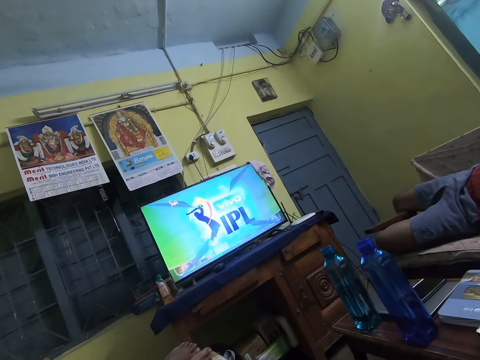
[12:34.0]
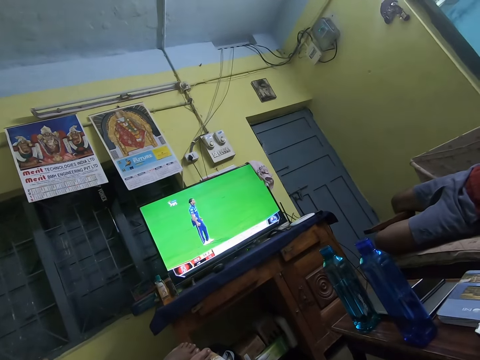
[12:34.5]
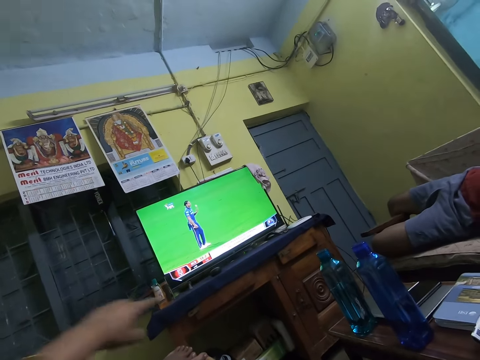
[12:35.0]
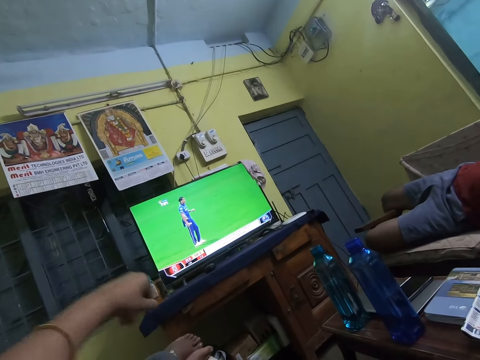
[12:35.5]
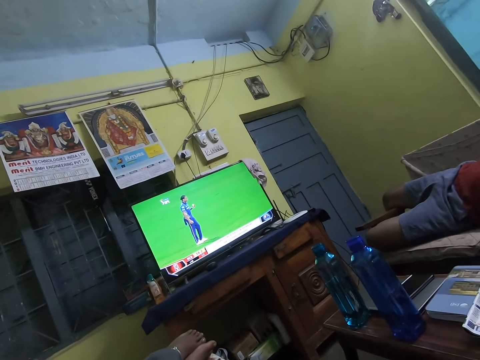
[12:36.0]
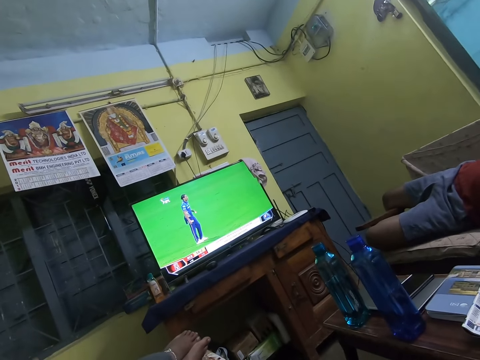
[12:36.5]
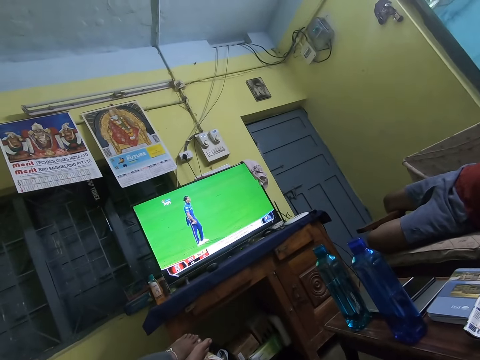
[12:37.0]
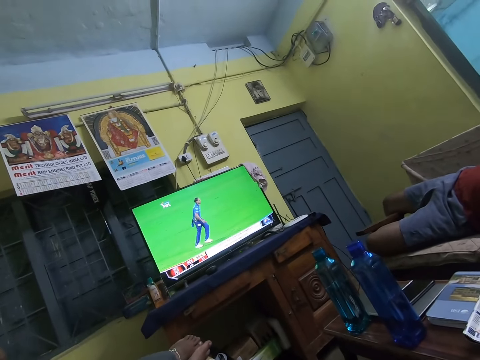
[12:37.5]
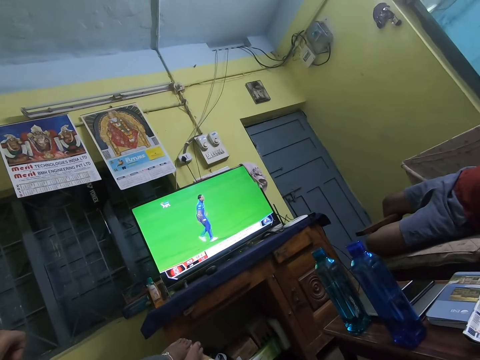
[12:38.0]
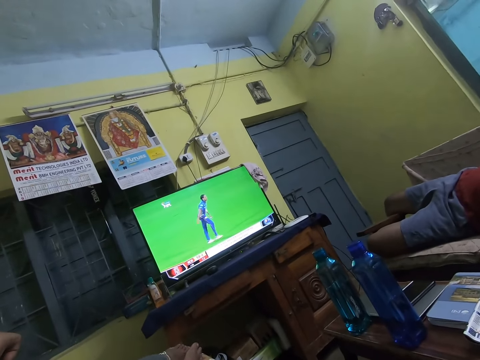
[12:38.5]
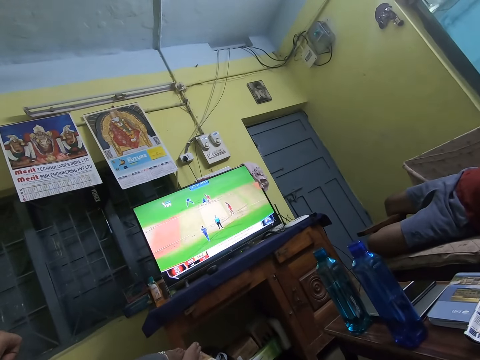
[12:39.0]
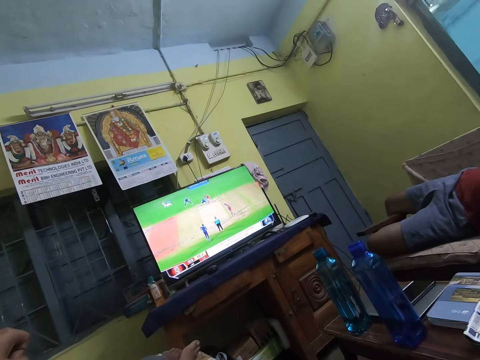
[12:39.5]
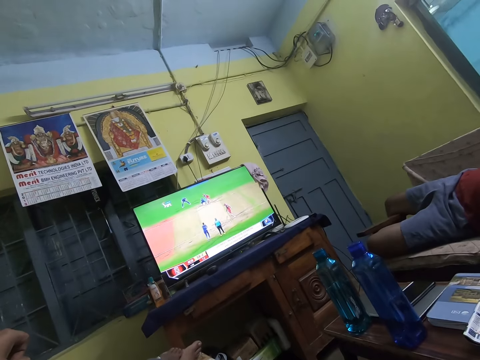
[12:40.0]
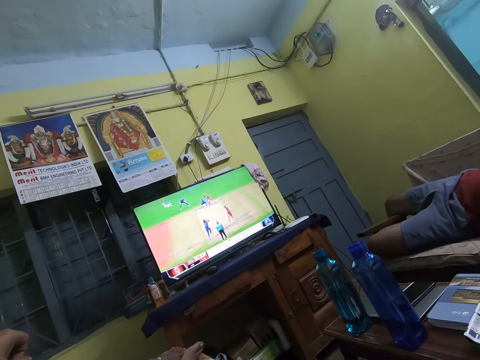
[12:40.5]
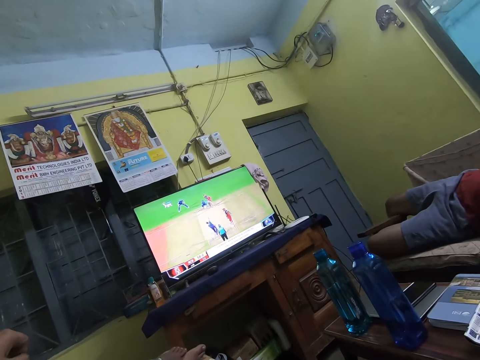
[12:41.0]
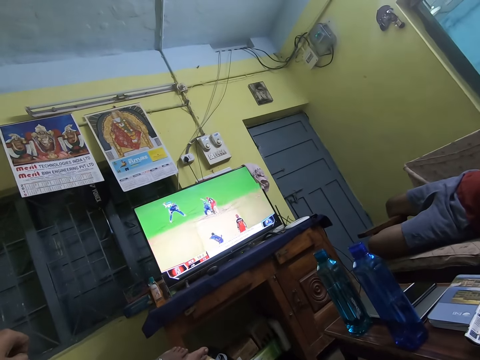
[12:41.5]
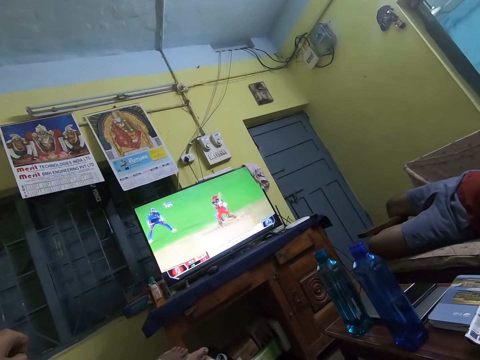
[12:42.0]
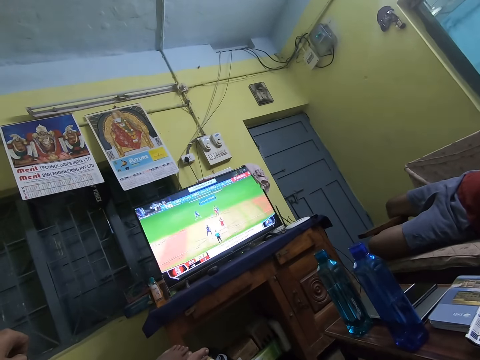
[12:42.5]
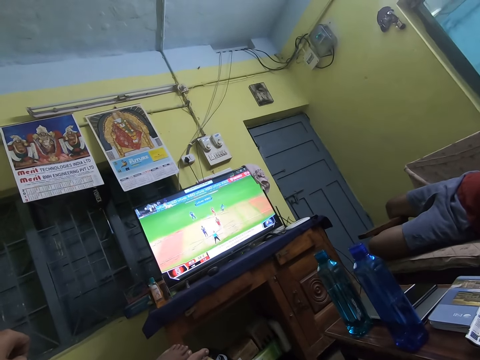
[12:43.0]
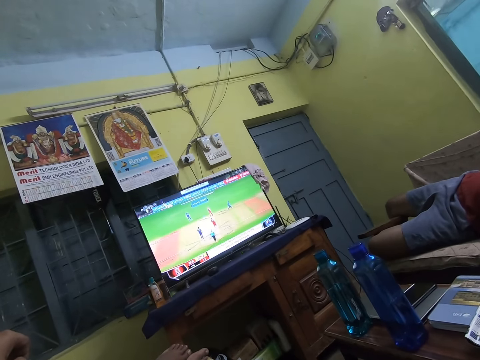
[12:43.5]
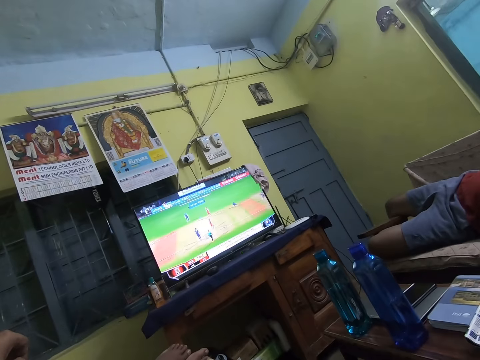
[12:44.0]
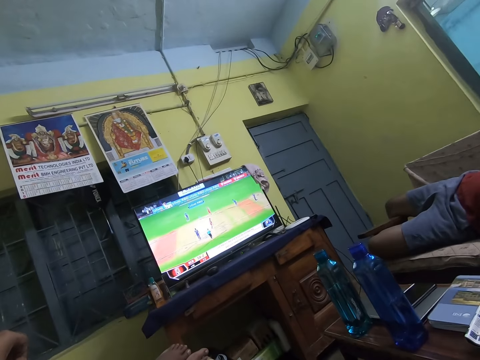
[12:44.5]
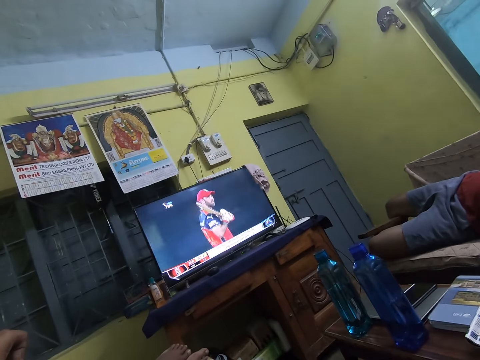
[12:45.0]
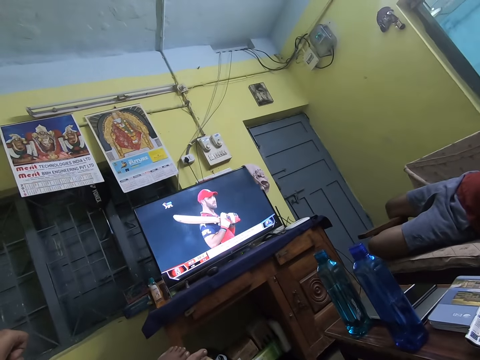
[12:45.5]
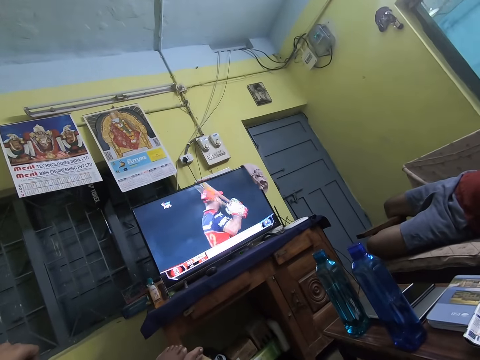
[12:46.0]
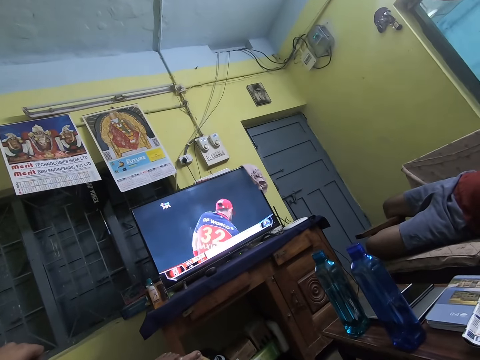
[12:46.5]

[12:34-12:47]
The camera wearer points a finger. They stare at the television.

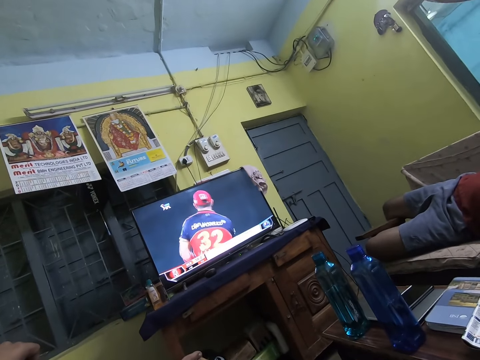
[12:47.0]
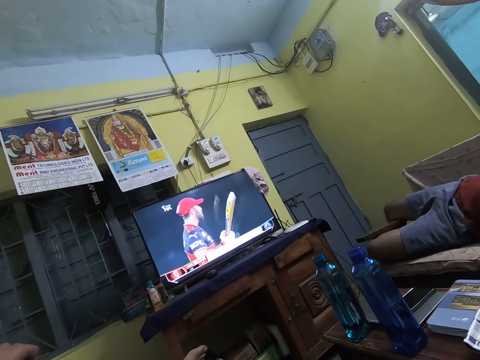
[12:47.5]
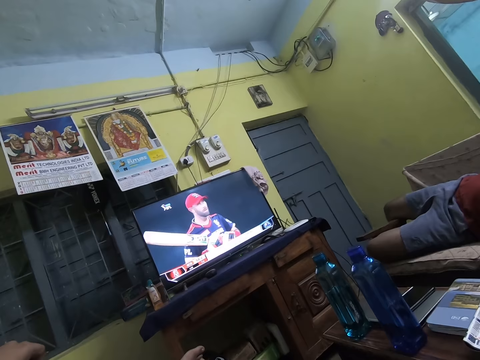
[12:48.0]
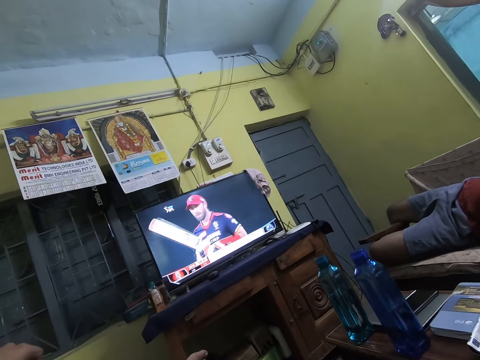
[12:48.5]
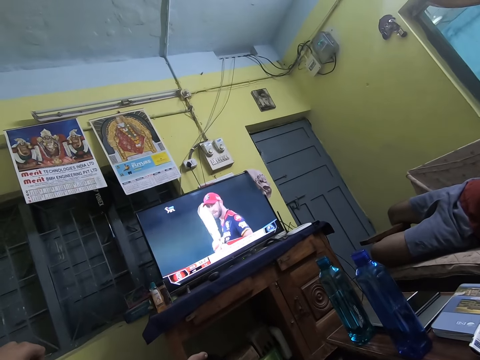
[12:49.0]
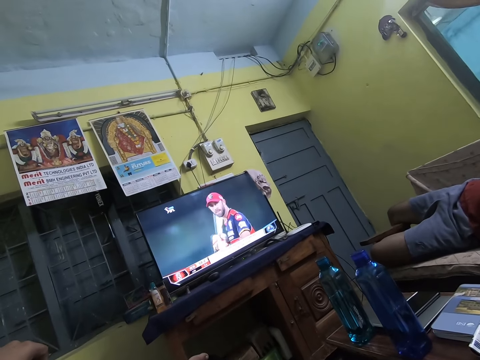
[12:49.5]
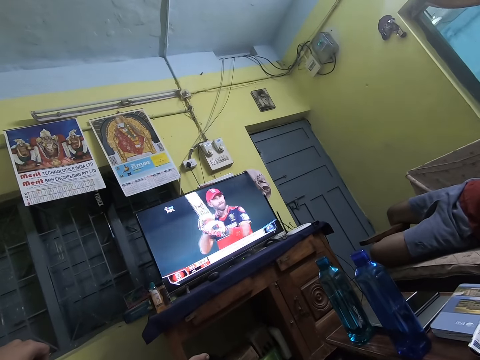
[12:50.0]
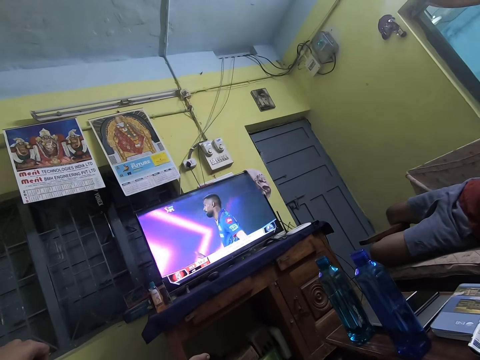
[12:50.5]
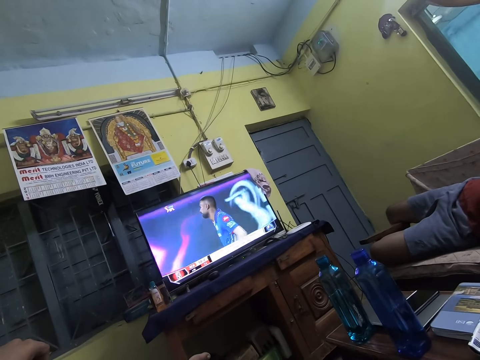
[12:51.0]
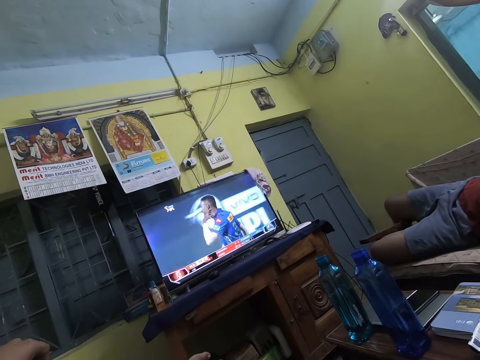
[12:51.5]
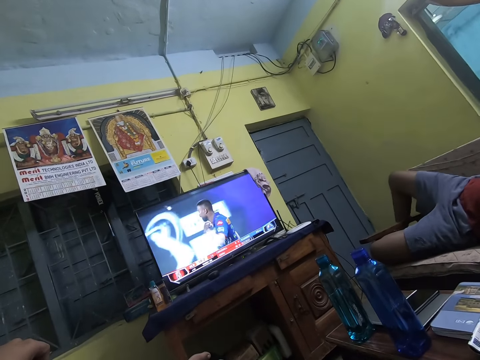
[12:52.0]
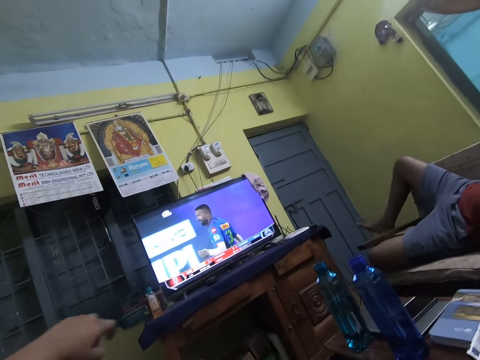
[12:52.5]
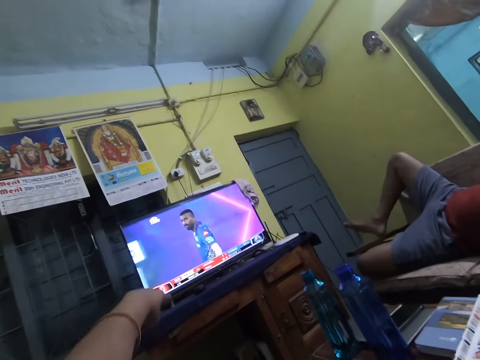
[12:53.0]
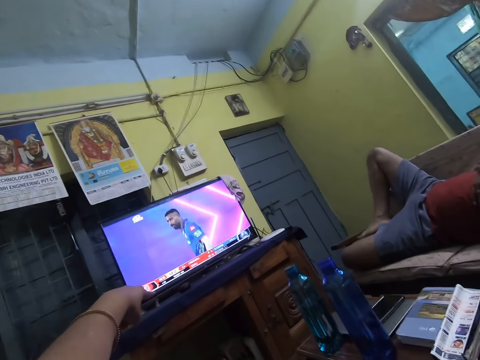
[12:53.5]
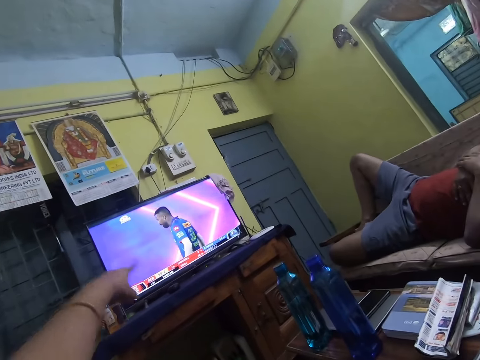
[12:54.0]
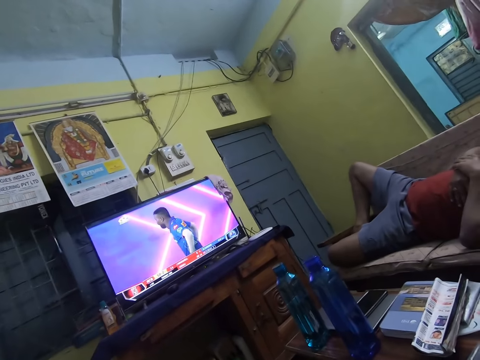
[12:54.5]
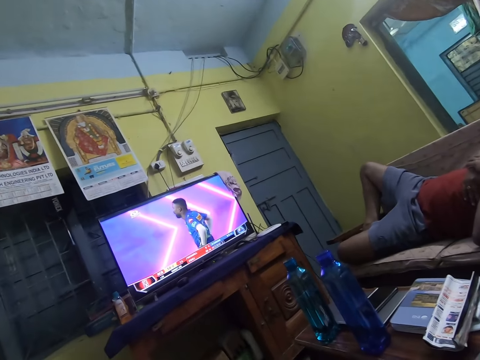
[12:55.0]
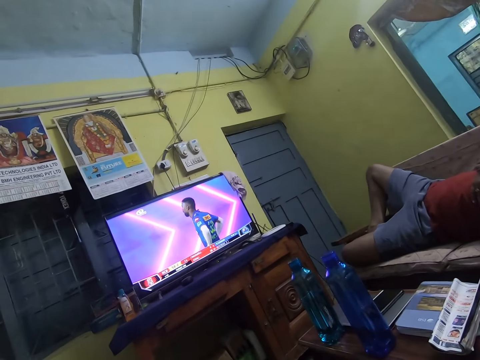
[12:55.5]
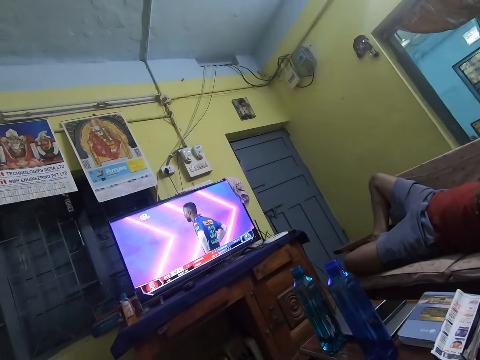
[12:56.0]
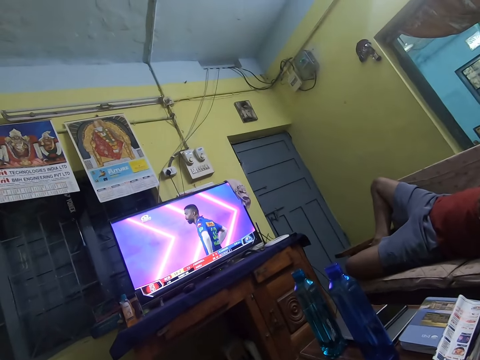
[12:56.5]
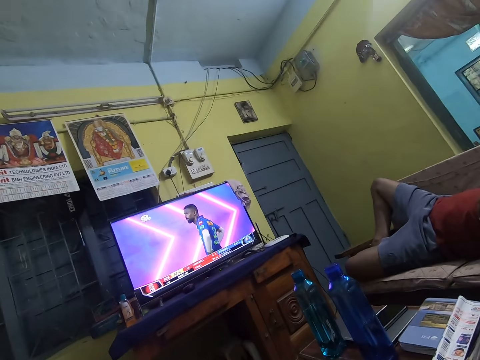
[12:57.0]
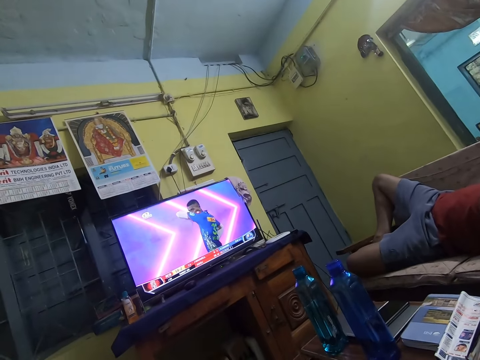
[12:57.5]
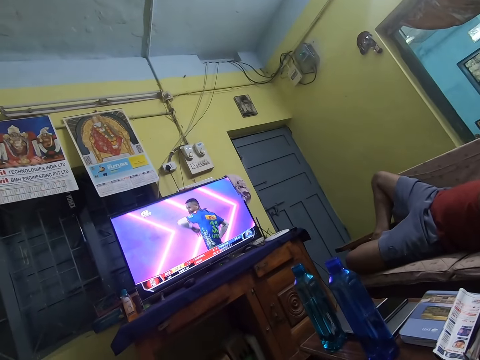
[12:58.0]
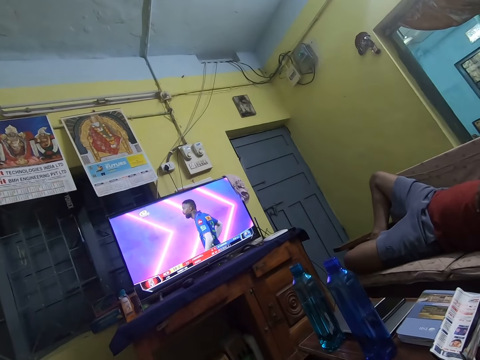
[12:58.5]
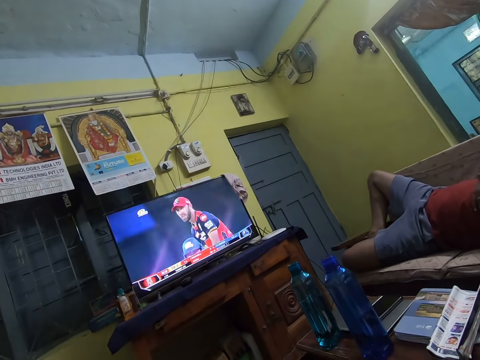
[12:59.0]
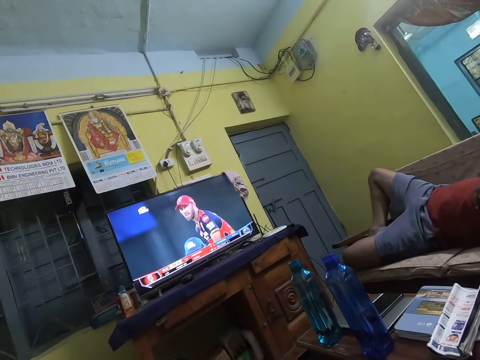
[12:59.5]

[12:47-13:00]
The camera wearer points a finger. They stare at the television.
